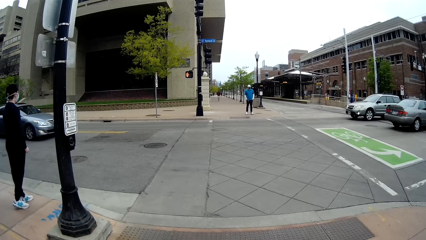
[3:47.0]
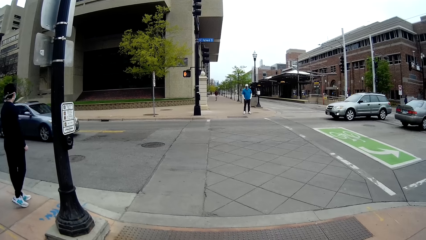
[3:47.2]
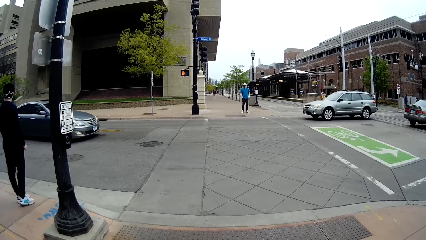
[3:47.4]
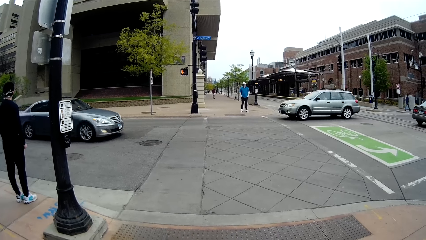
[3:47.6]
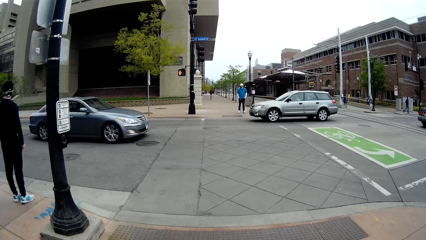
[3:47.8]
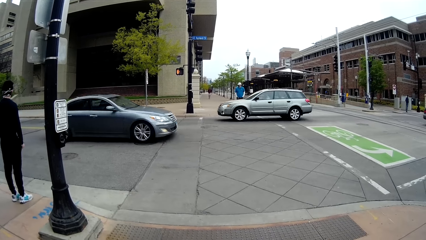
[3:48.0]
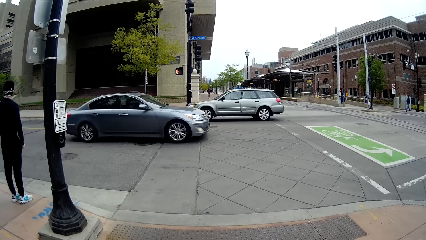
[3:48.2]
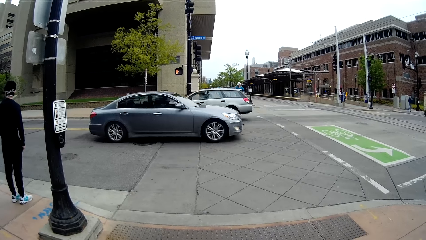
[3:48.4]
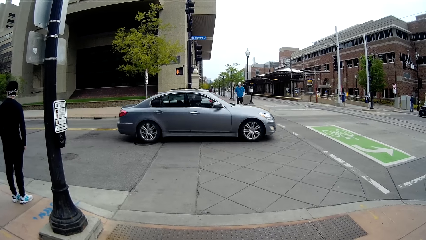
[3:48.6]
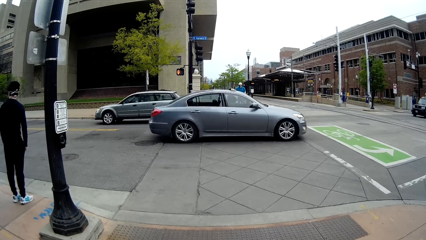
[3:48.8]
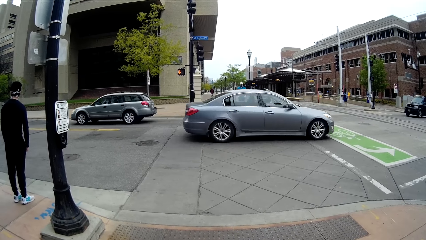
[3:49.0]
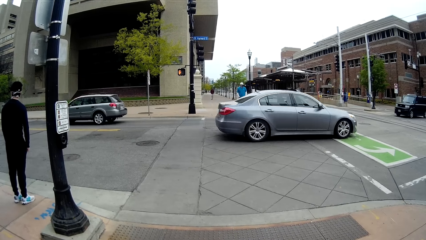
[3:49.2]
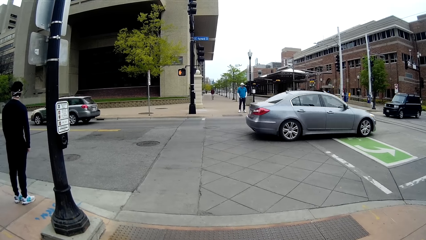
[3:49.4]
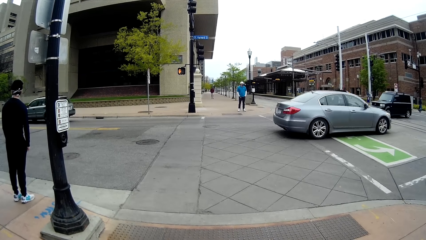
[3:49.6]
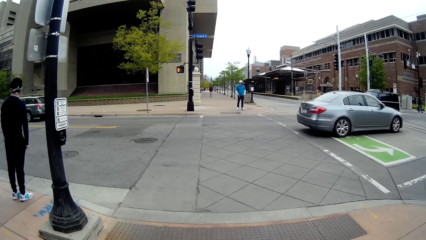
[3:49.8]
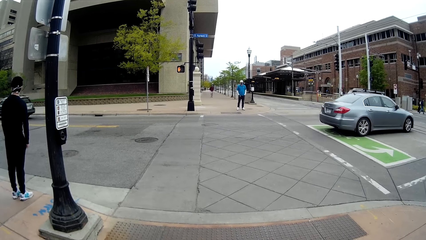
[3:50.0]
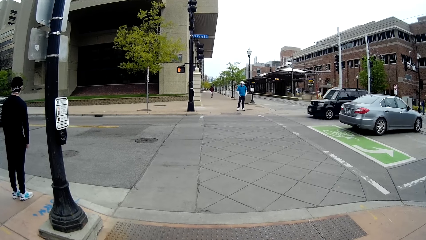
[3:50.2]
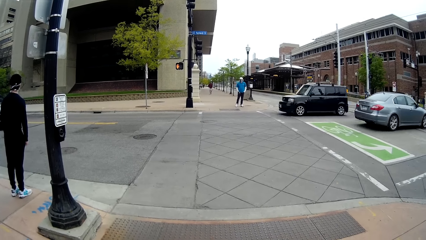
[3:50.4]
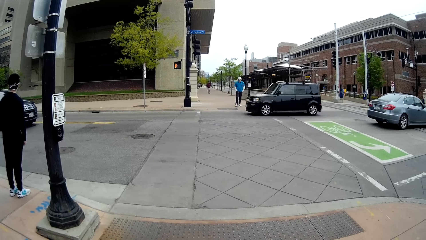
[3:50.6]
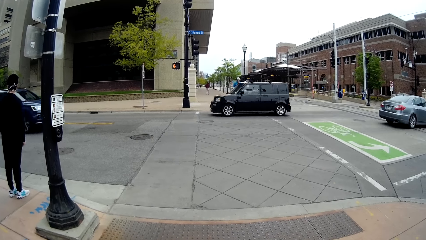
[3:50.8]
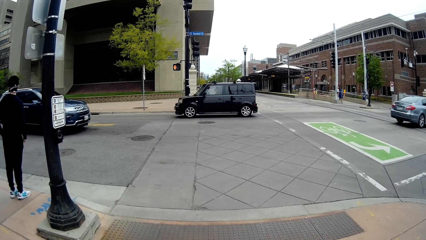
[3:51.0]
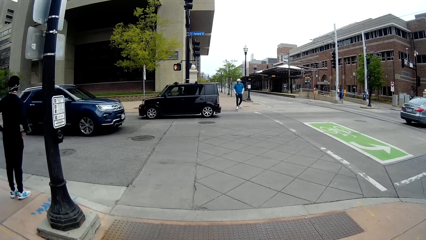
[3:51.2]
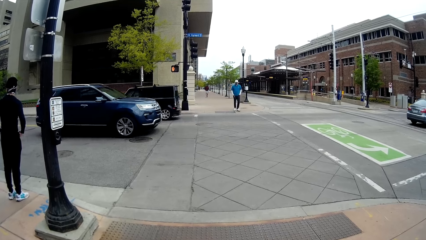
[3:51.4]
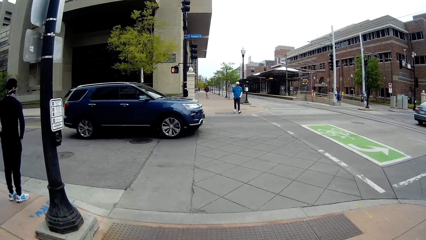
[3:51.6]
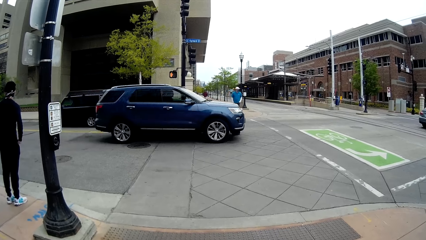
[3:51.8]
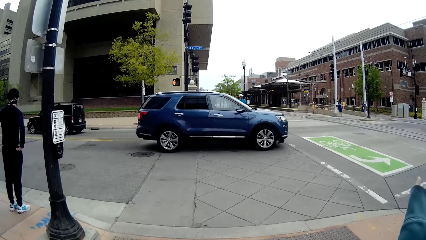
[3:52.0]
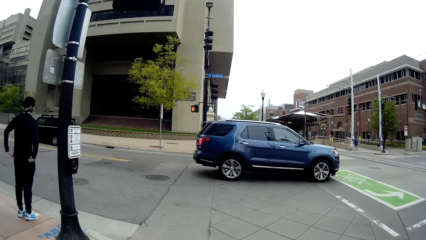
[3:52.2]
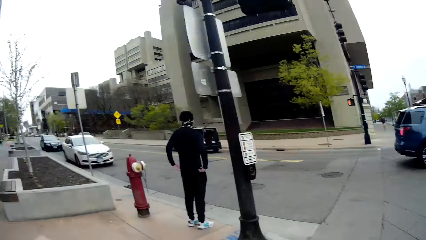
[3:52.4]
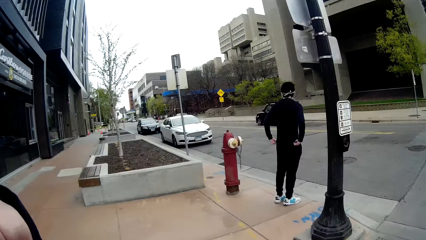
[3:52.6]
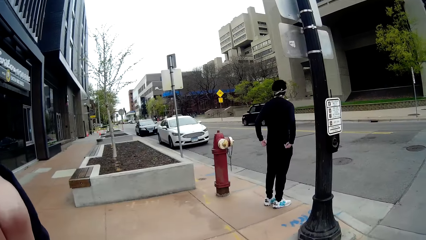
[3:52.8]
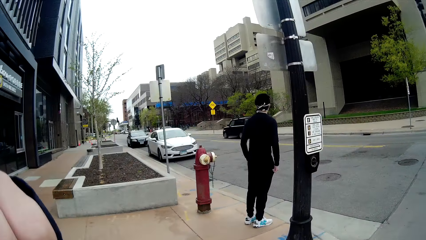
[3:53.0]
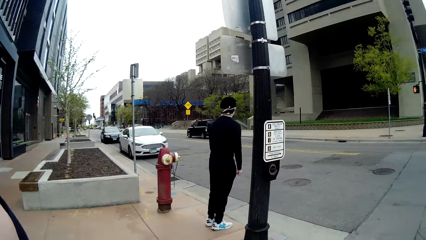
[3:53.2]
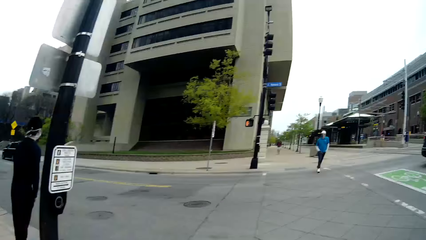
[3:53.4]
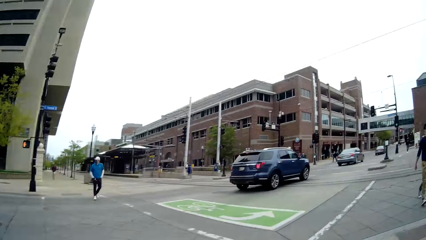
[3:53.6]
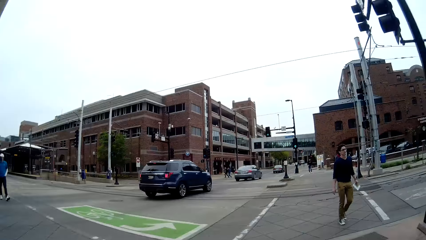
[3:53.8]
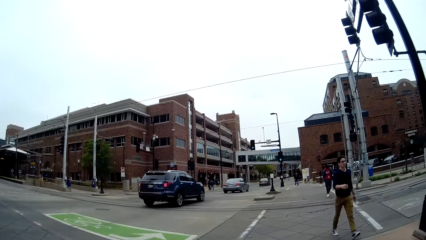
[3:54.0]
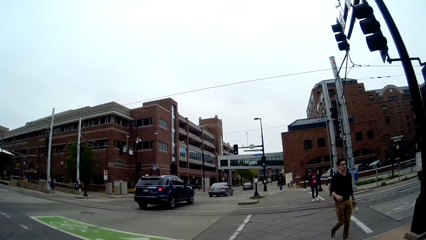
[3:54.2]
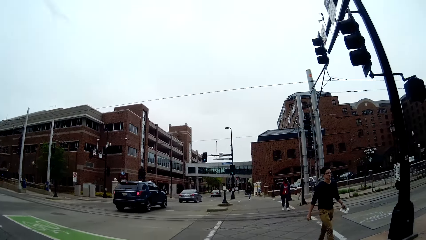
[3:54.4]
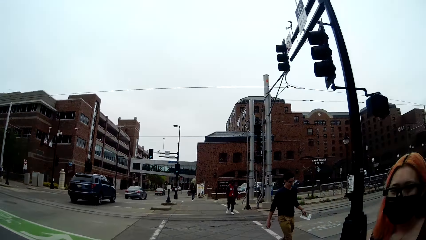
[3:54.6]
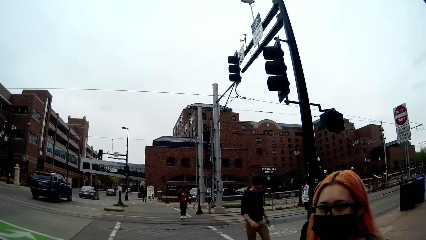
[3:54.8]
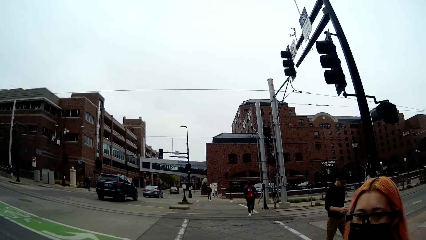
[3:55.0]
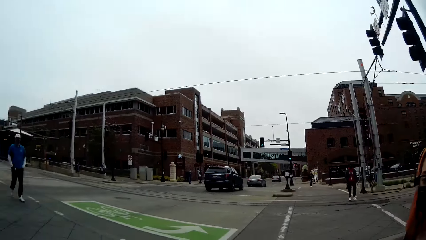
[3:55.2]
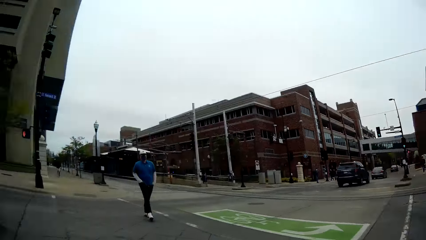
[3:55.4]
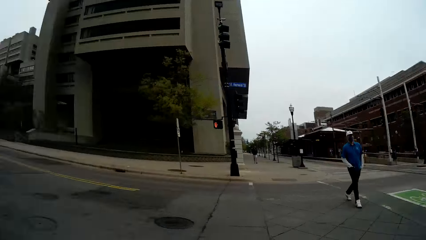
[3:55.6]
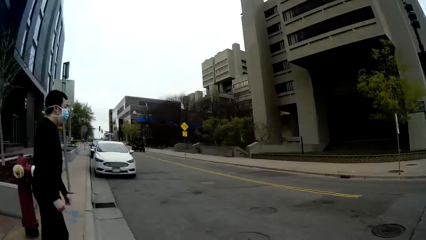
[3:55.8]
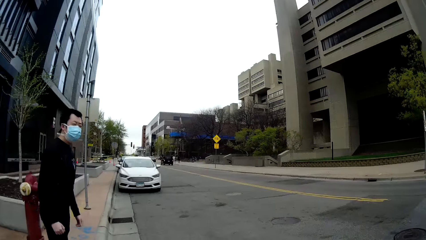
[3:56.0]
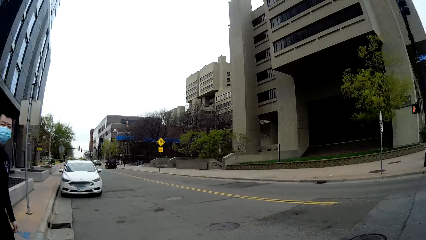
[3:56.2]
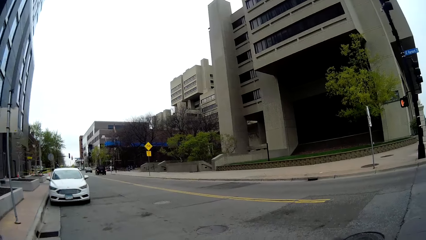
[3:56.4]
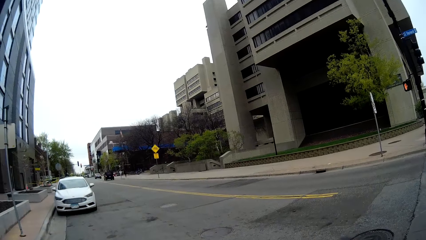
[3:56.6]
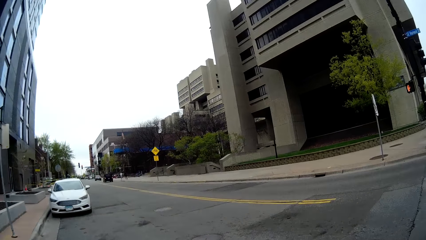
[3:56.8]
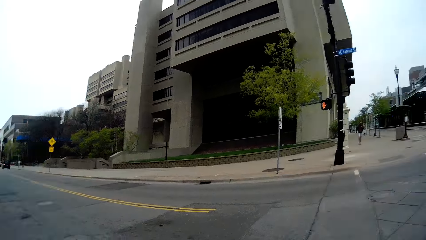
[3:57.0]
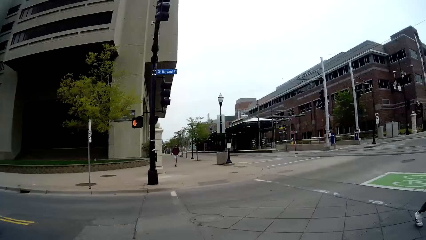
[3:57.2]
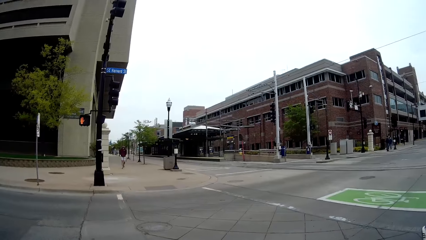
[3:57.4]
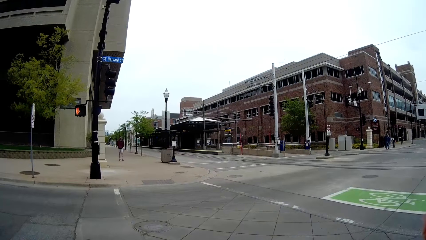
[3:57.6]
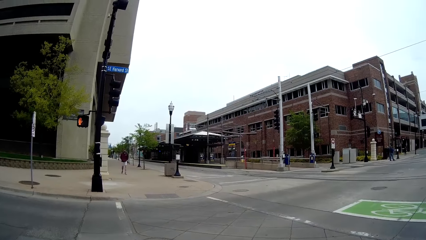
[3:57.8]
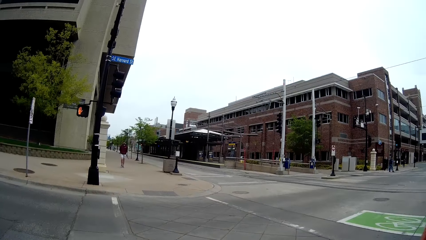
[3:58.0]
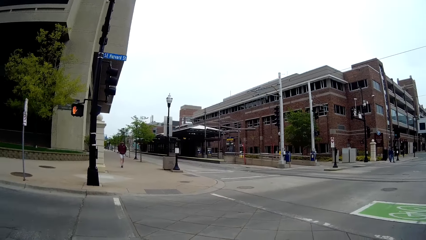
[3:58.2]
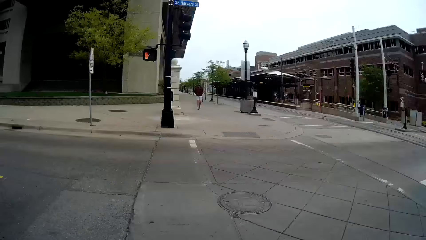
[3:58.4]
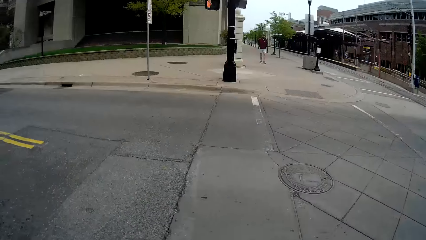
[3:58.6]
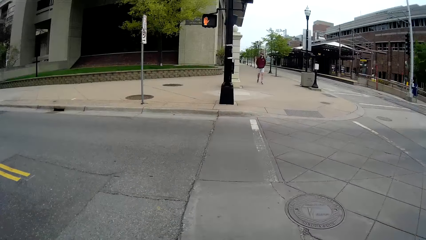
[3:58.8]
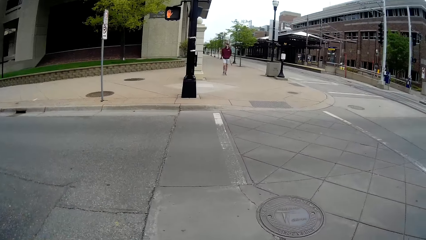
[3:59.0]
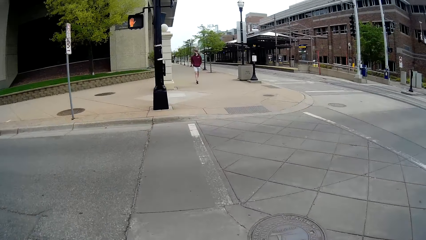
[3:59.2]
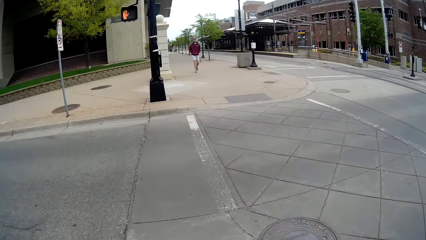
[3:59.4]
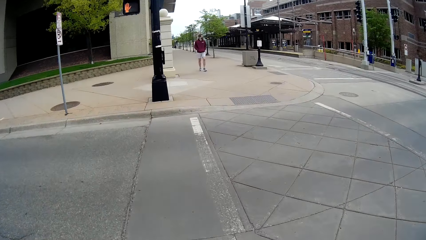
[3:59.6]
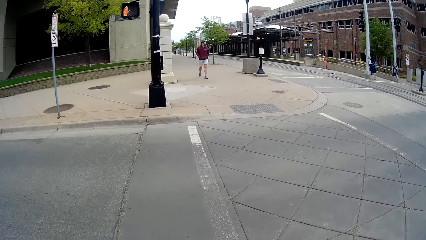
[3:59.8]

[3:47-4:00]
The camera wearer walks on the sidewalk.
